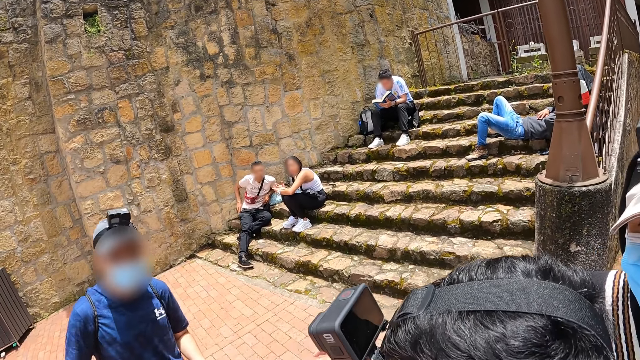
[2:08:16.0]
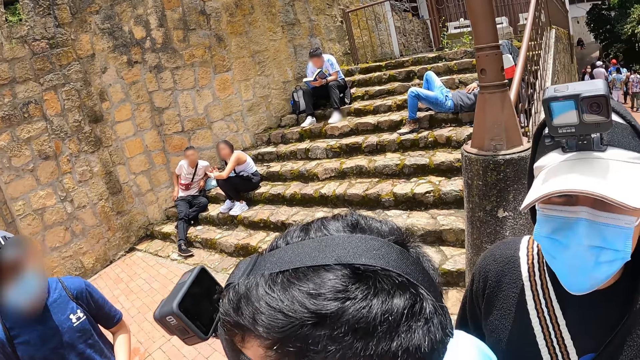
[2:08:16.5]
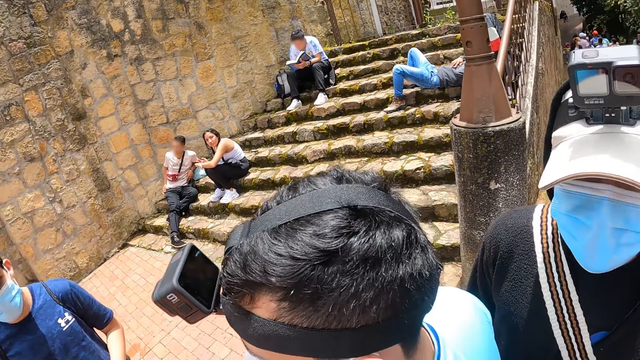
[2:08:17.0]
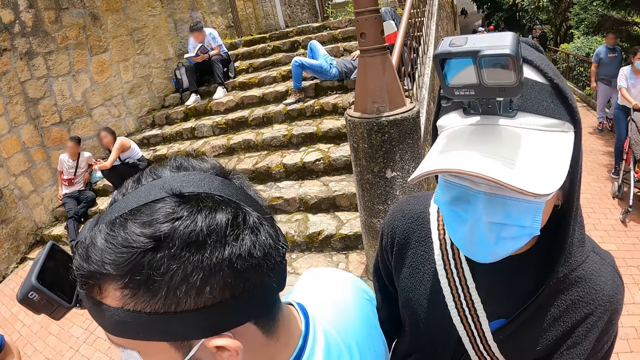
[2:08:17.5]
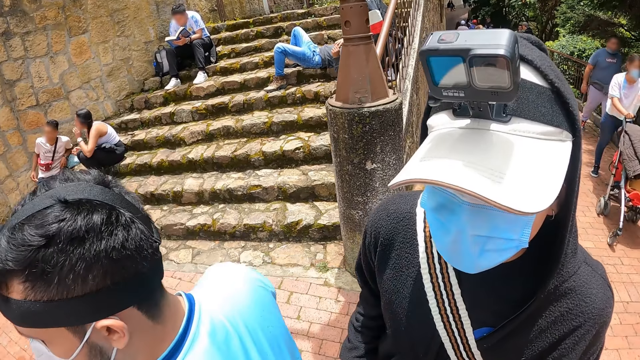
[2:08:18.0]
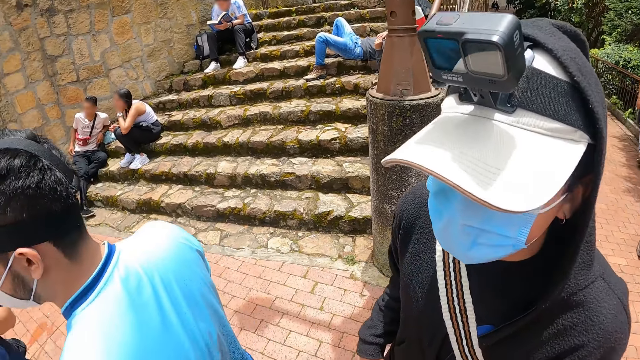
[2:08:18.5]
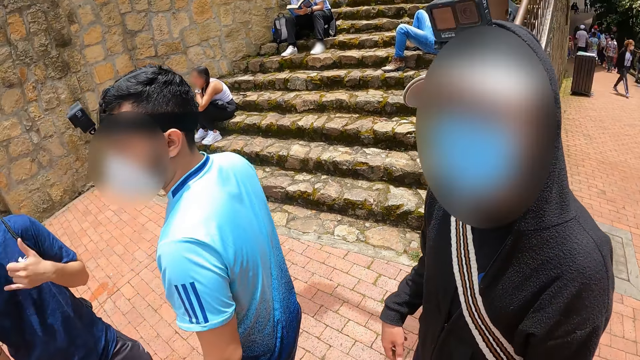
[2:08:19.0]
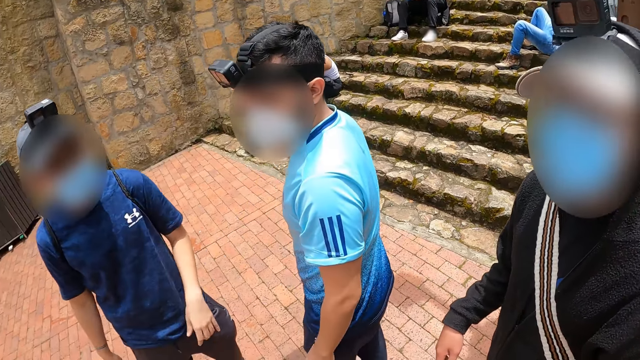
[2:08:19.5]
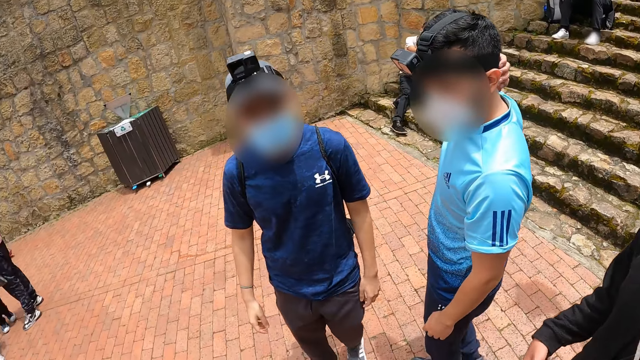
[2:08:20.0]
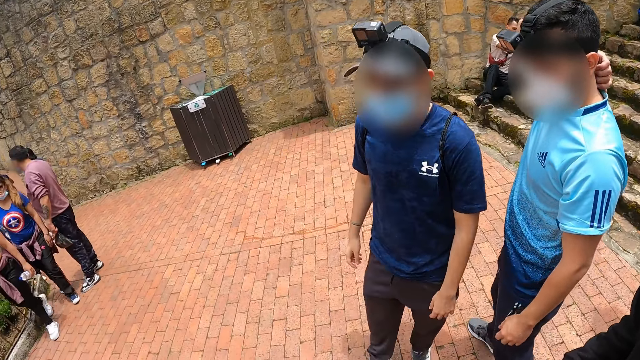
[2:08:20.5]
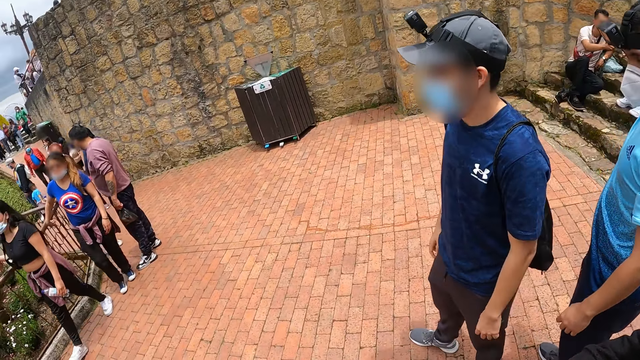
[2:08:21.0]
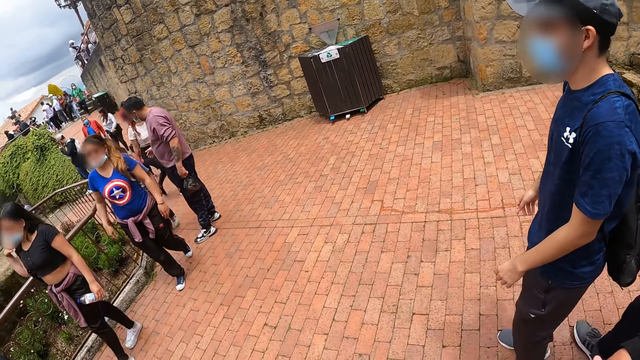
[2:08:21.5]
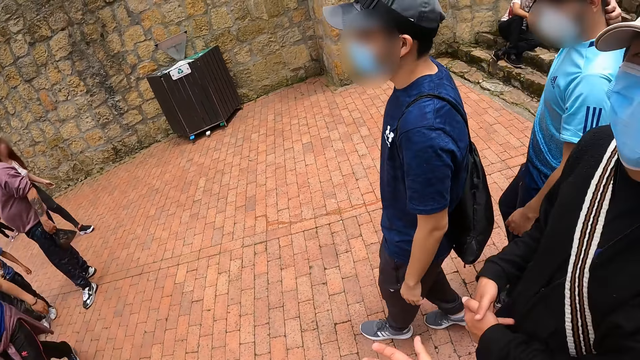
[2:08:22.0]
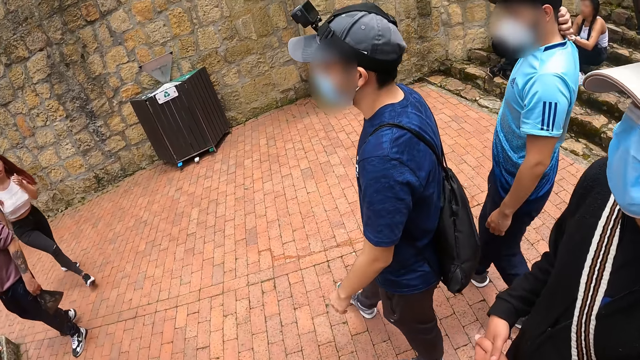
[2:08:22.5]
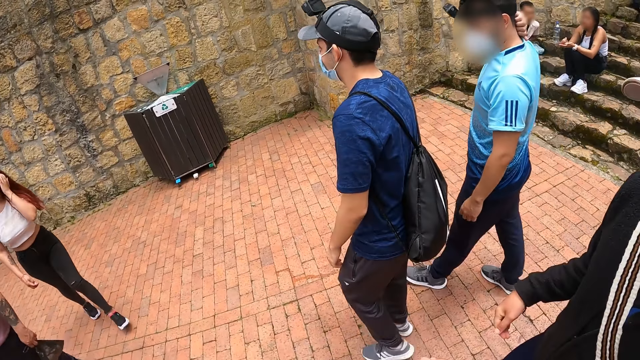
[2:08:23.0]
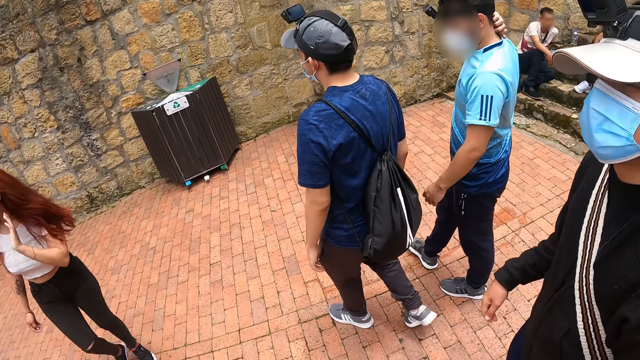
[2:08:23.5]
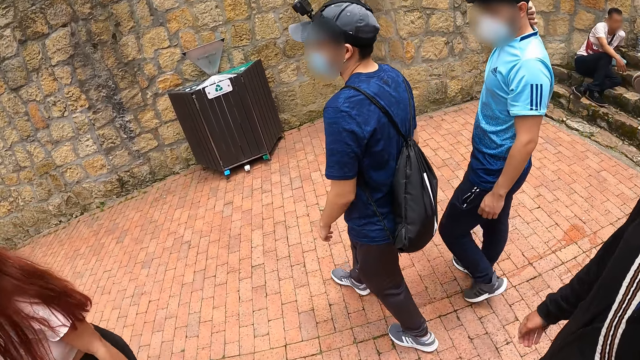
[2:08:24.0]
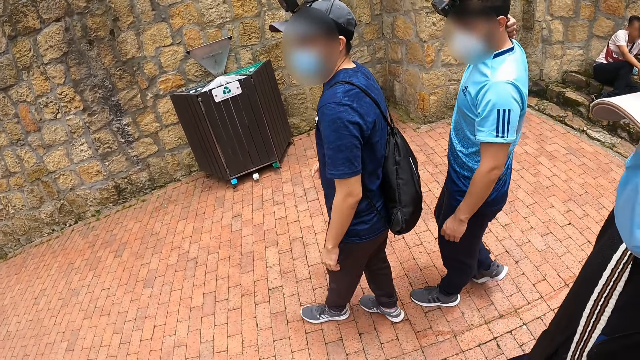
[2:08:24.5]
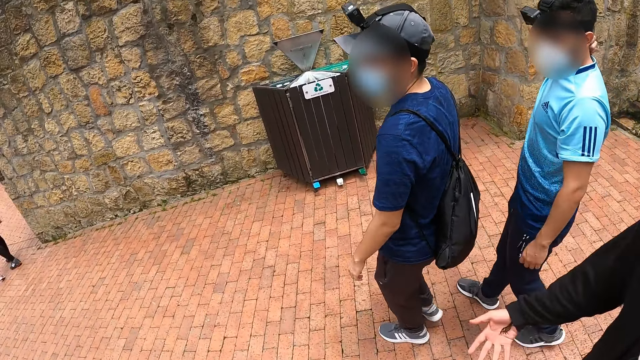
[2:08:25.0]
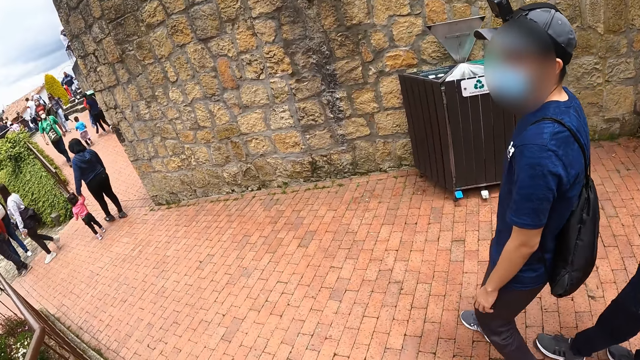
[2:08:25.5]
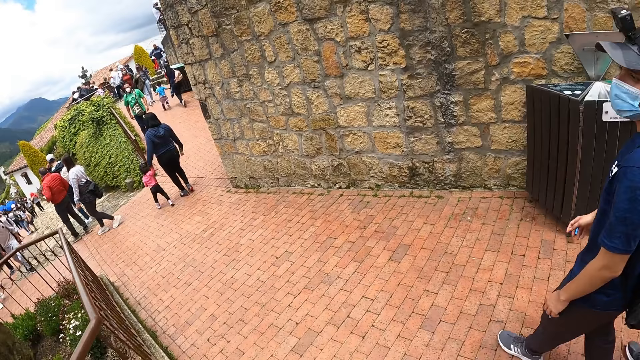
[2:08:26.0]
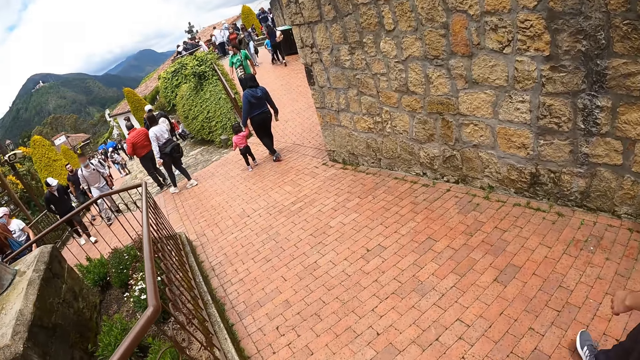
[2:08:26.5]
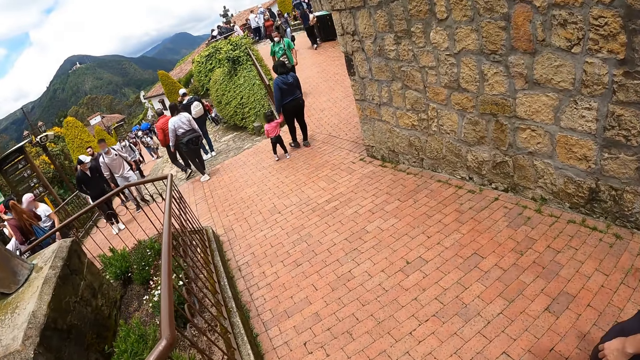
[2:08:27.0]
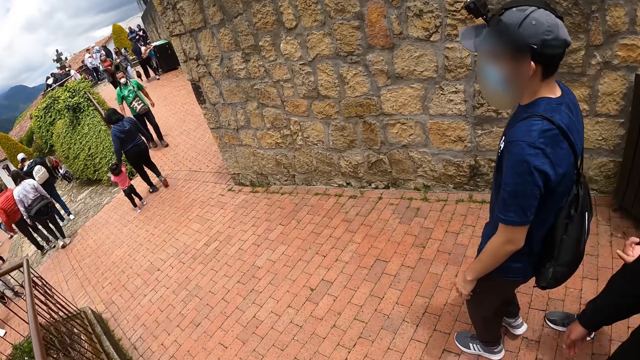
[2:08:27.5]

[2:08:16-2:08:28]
Three men stand on the sidewalk. The men walk on the sidewalk. The camera wearer walks on the sidewalk.

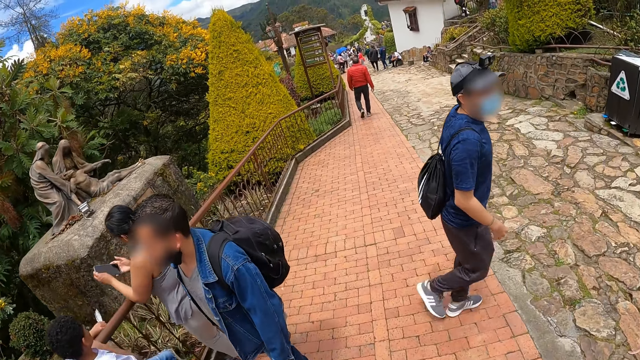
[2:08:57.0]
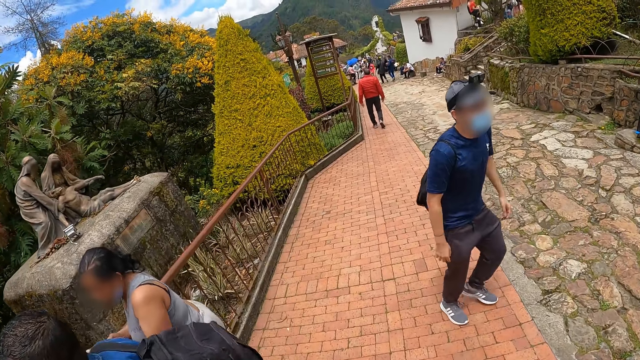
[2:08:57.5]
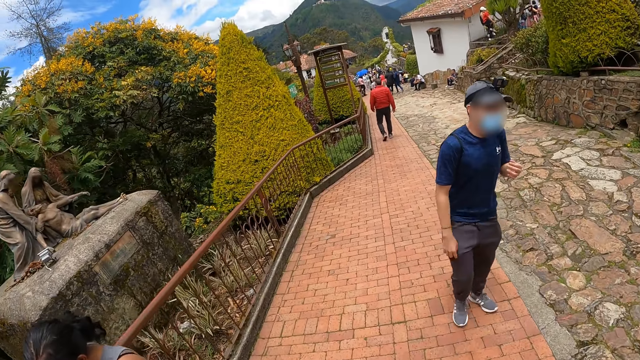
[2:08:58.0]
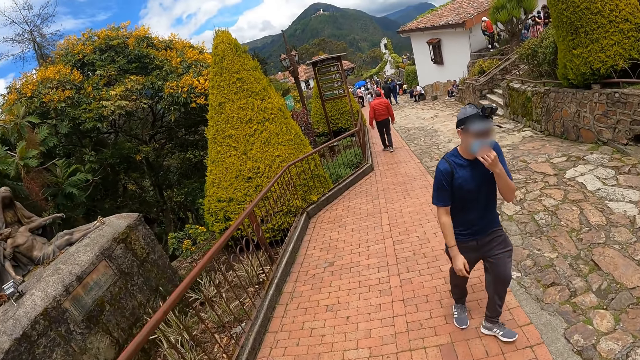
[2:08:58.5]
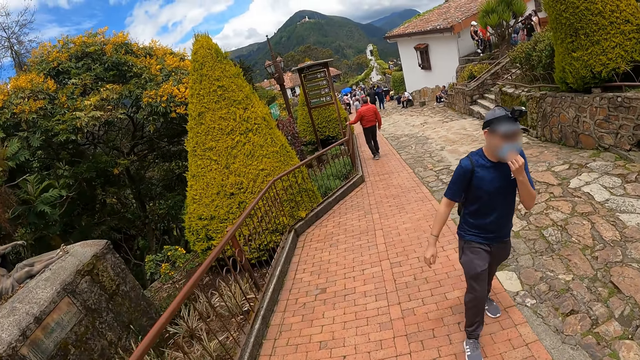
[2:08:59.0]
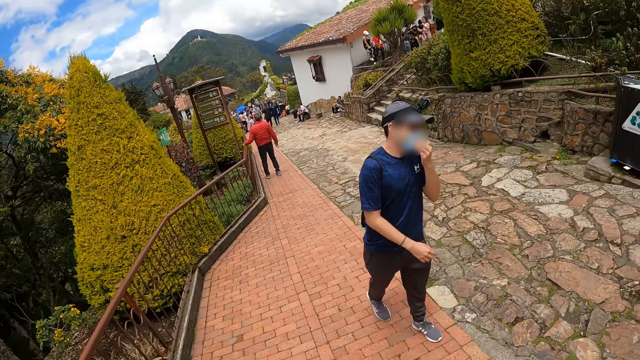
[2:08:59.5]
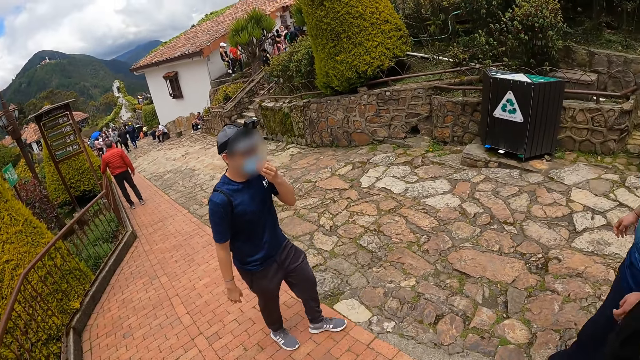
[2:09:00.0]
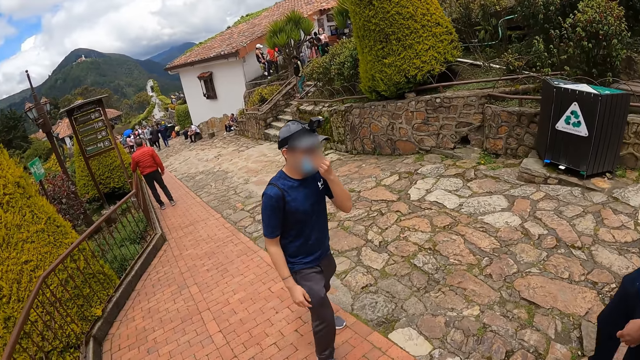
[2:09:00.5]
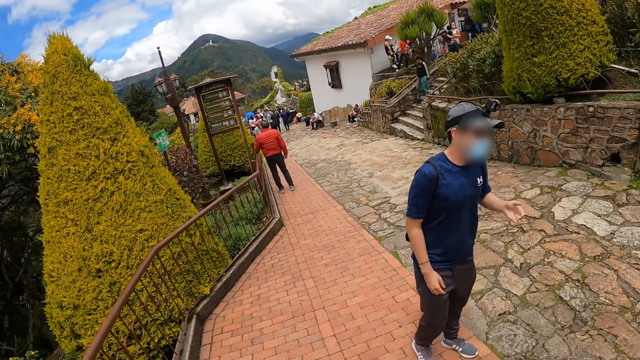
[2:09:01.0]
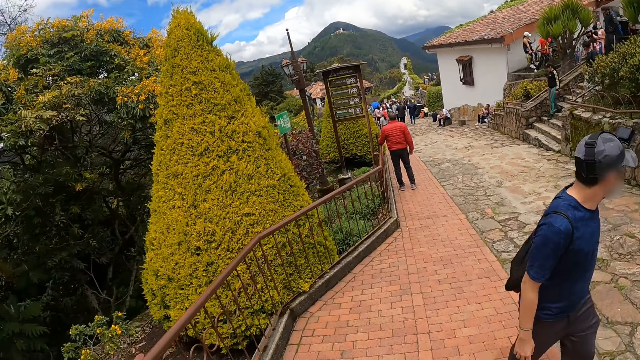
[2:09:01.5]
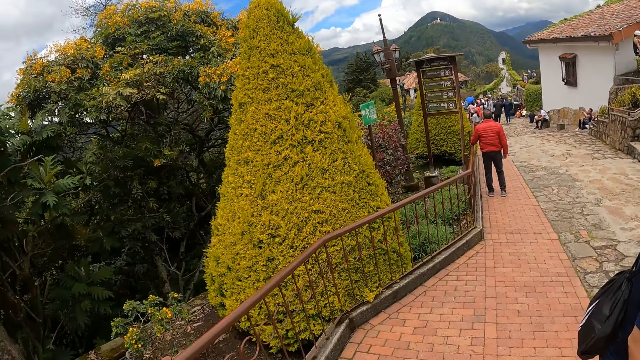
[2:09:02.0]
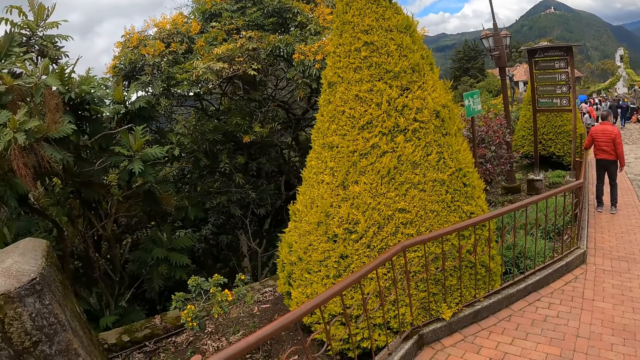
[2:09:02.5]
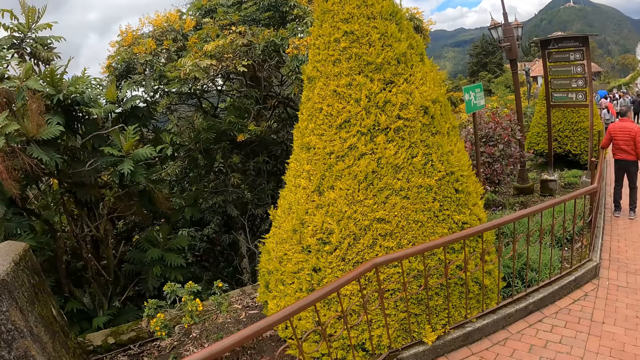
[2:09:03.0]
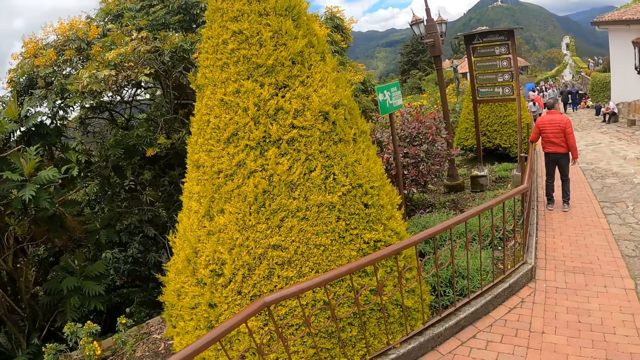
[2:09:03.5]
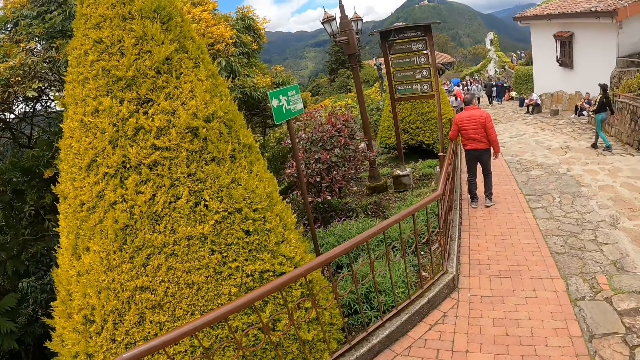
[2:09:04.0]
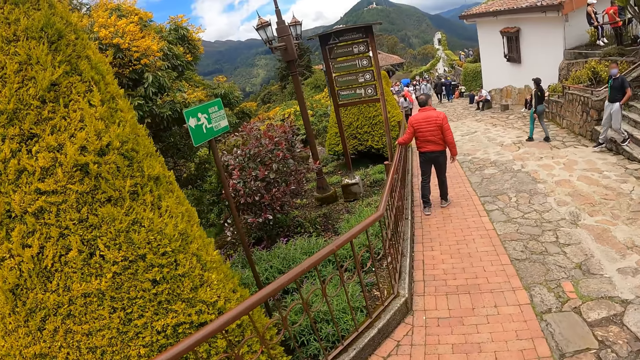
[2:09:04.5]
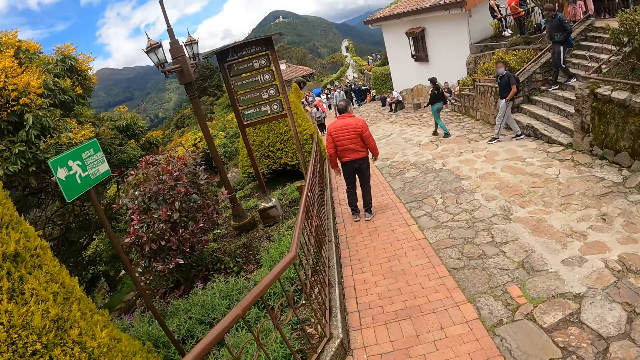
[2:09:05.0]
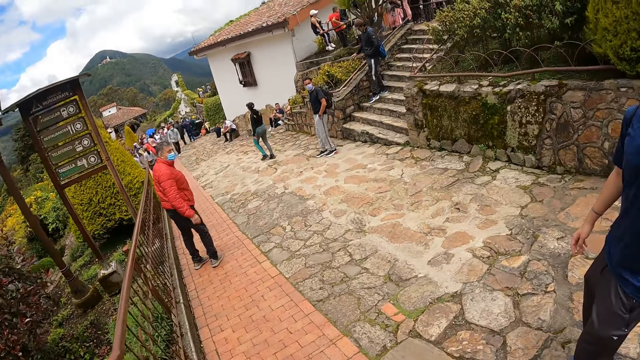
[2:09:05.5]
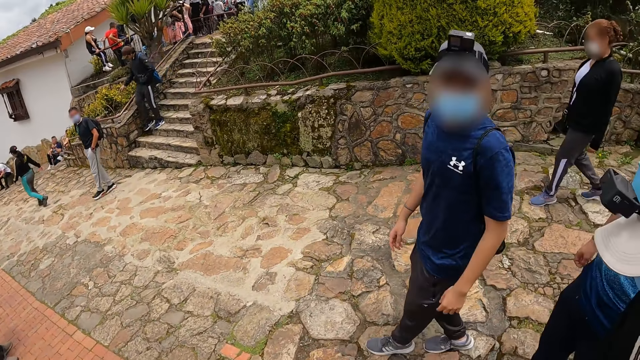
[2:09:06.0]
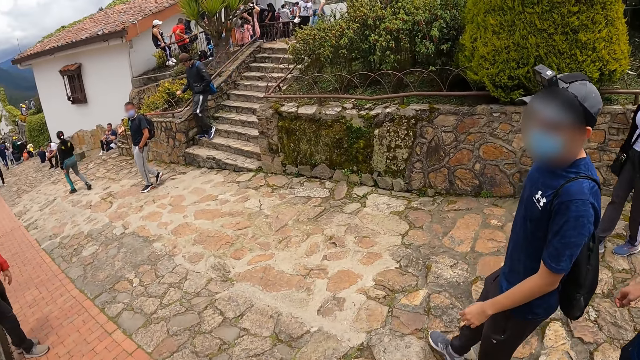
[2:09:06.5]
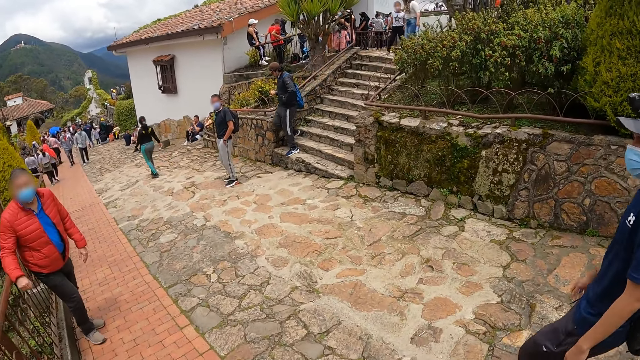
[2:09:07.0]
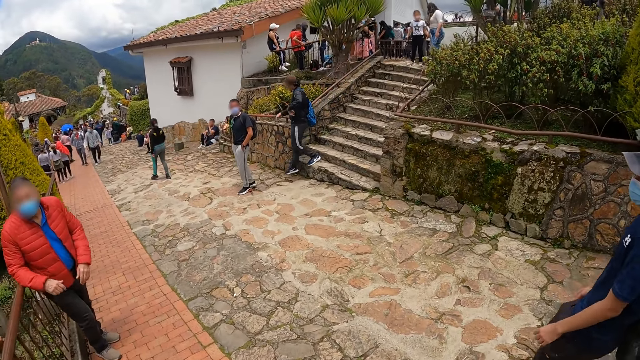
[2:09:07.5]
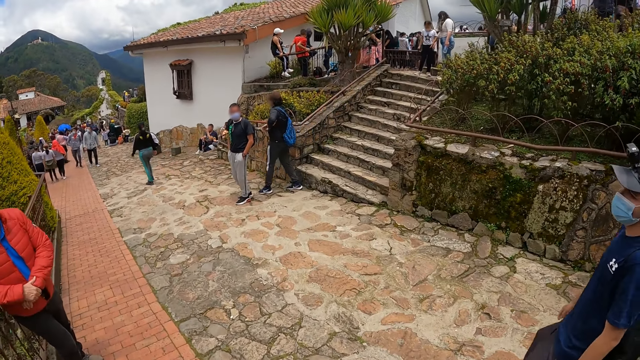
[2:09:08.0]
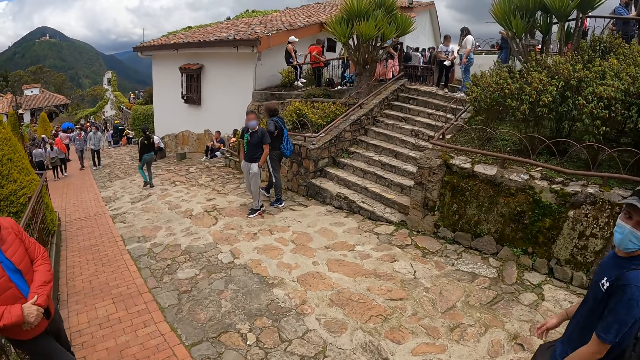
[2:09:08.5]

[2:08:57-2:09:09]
A man adjusts a nose mask on his face with his left hand.
